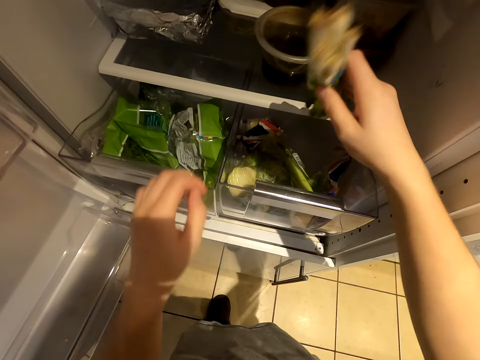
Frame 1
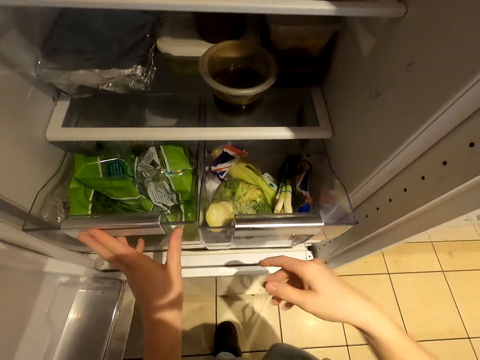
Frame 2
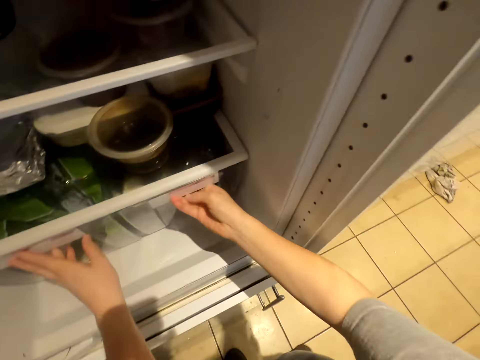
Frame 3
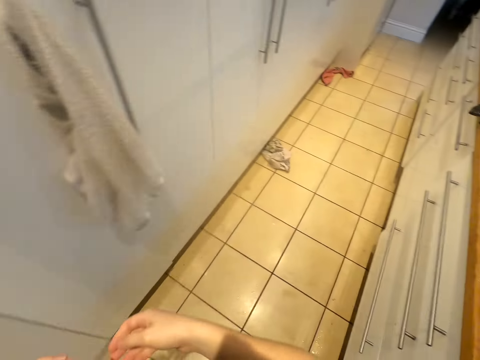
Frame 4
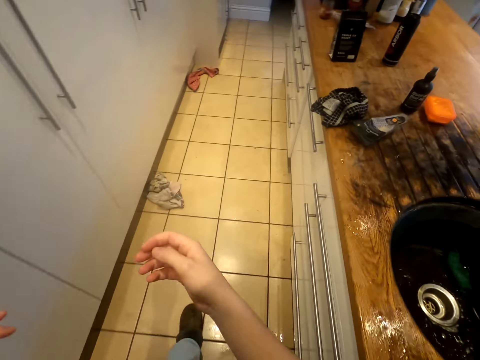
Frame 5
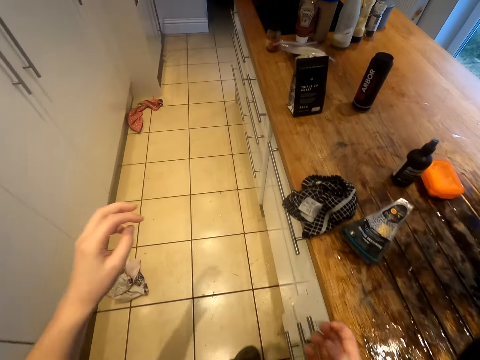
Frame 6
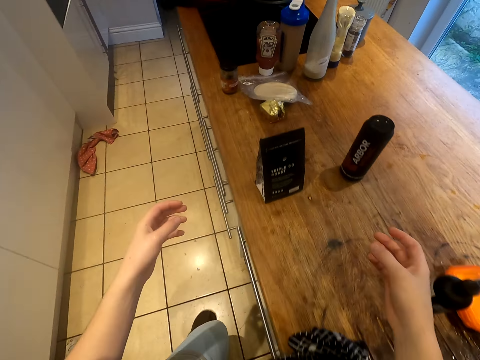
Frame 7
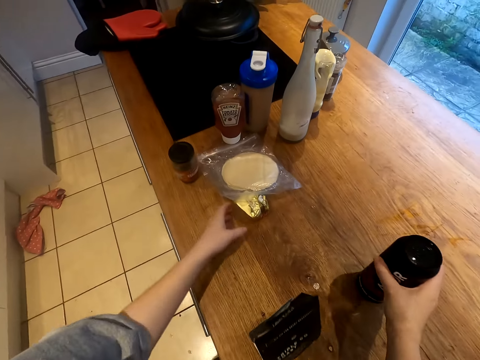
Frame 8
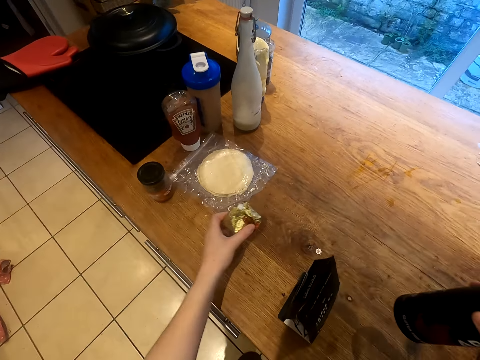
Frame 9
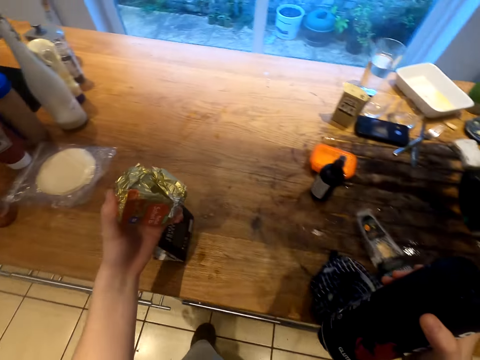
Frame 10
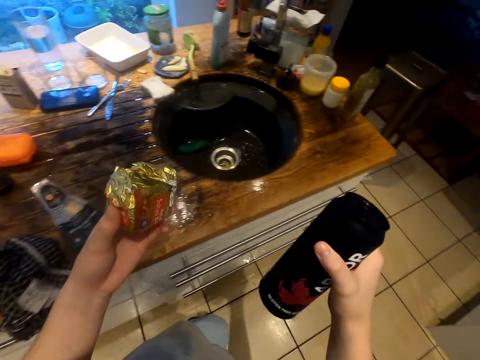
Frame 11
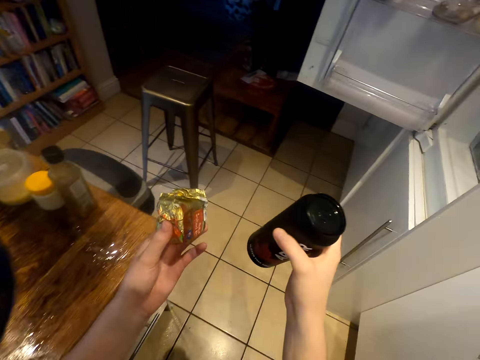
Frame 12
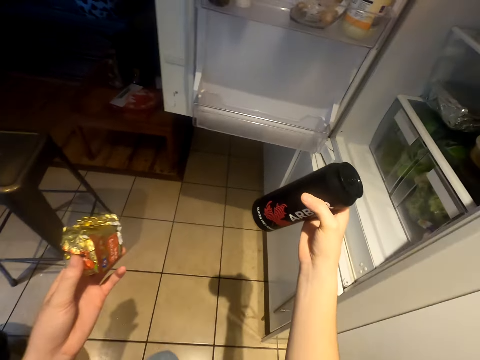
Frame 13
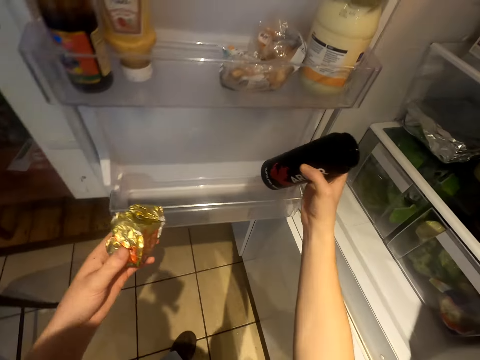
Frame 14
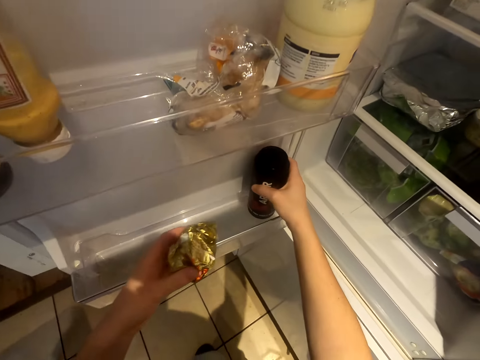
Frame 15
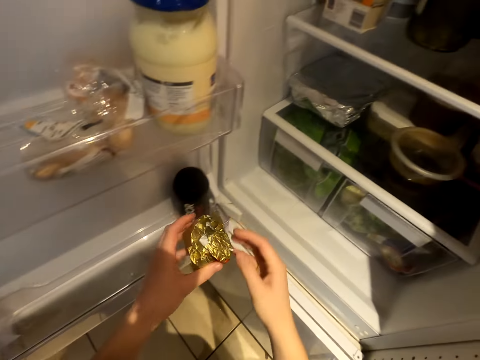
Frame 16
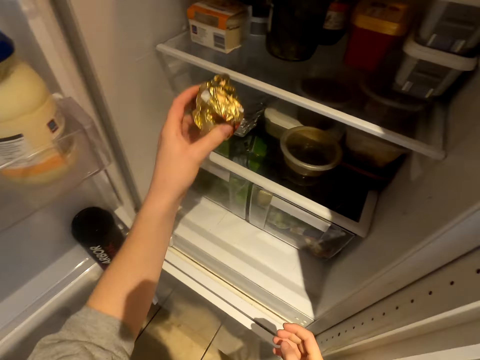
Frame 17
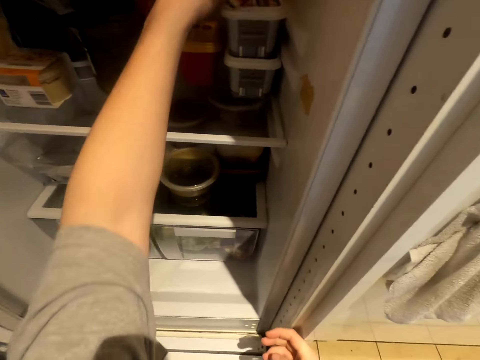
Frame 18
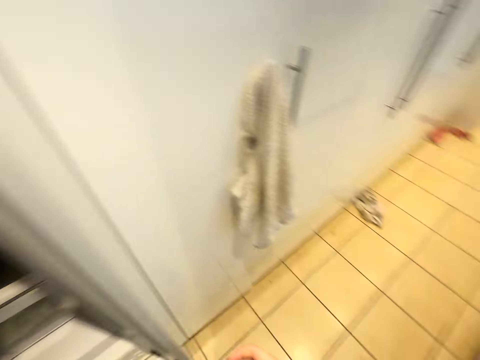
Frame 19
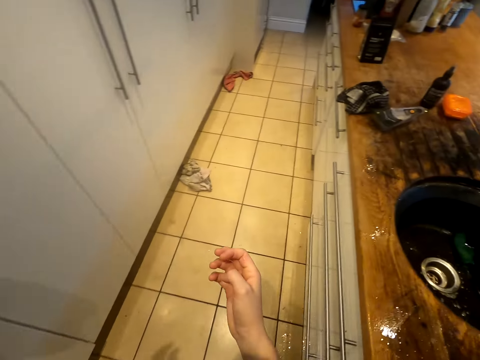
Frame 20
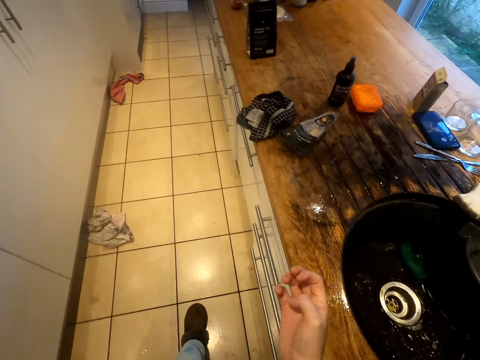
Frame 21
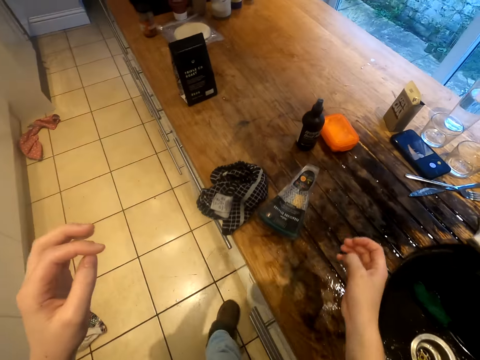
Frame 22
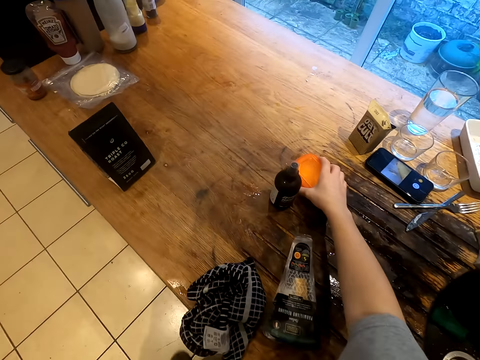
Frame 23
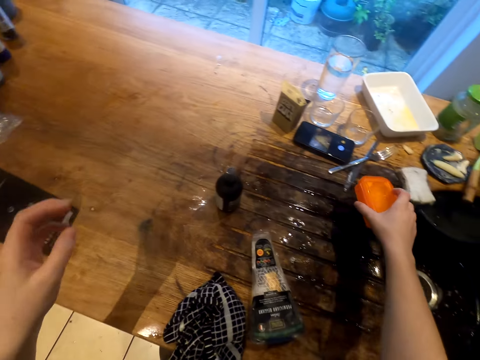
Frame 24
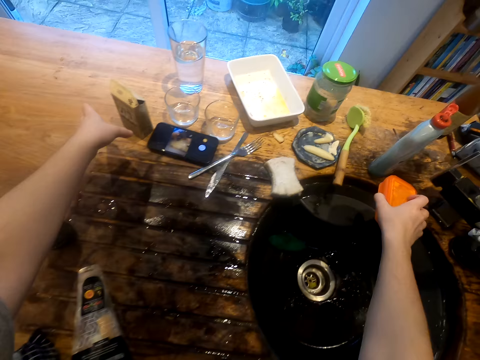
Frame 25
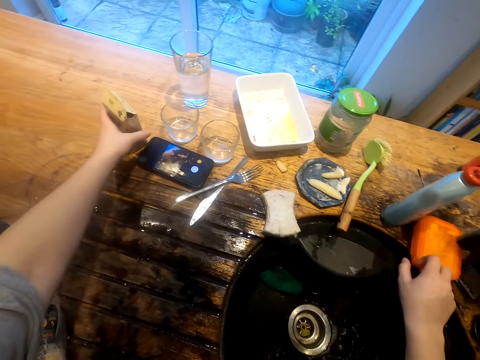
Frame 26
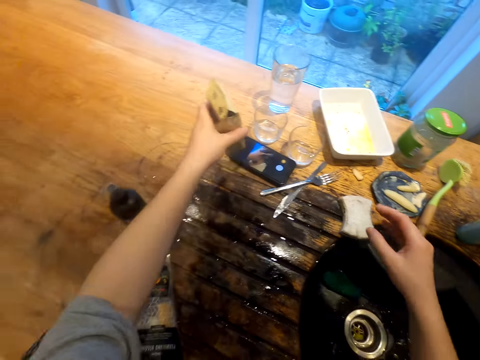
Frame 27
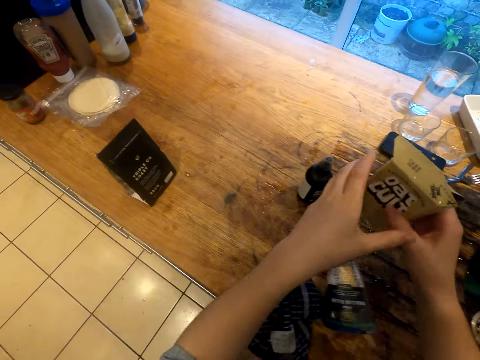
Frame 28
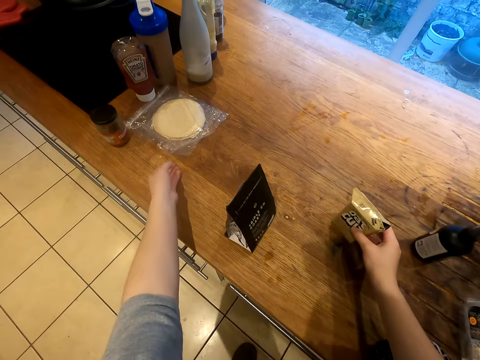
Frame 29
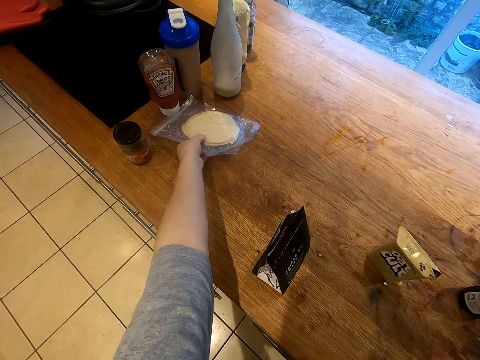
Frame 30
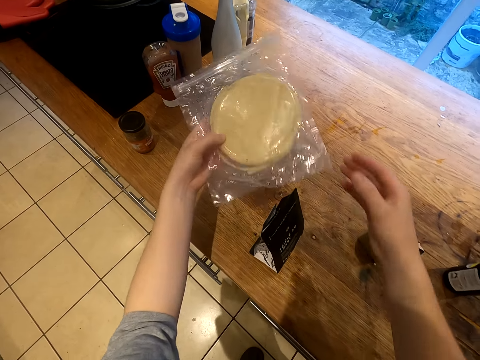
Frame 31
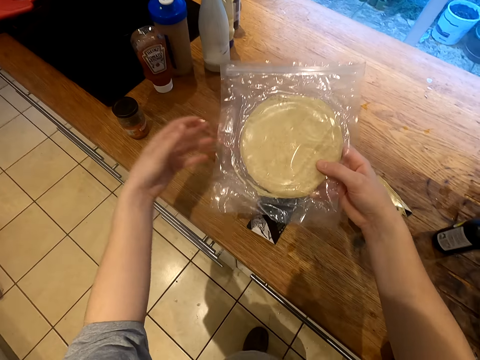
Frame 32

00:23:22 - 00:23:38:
The camera wearer walks across the kitchen. They pick up a golden wrapped packet and pick up a bottle of arbor. They walk across the kitchen. They put the bottle of arbor in the guard rail. They put the golden wrapped packet in the fridge. They walk across the kitchen. They pick up a soap dish and put the soap dish on the table. They pick up a box of oat cult from the kitchen counter. They put the box of oat cult on the table. They pick up baked flour.

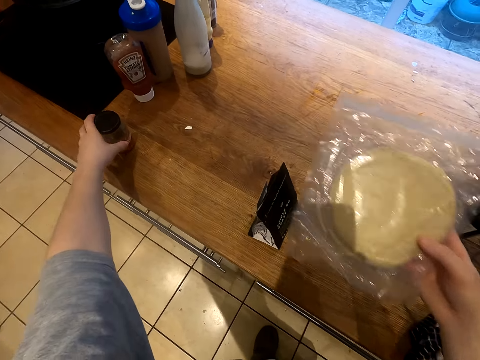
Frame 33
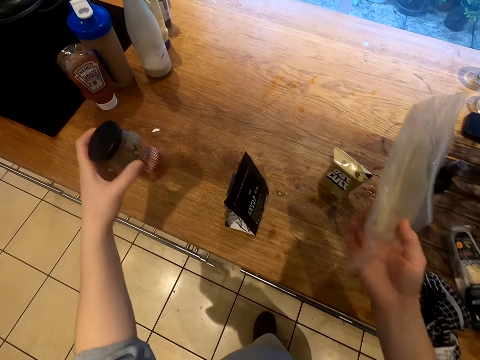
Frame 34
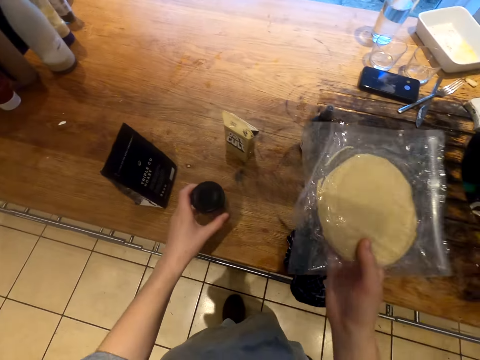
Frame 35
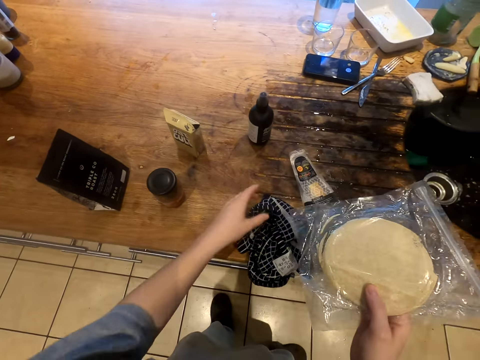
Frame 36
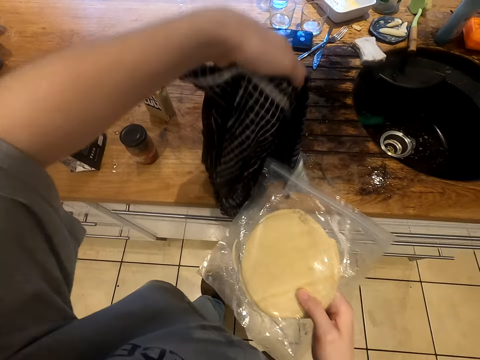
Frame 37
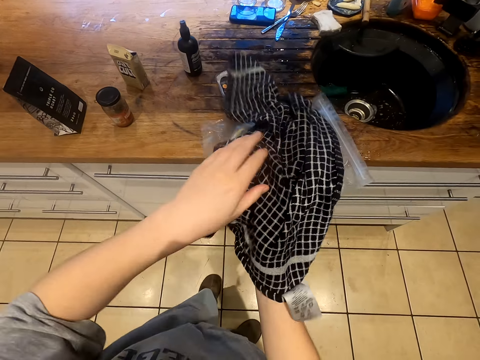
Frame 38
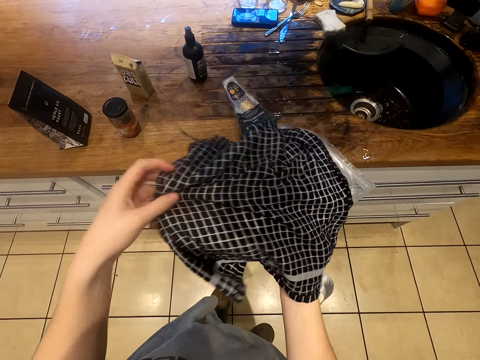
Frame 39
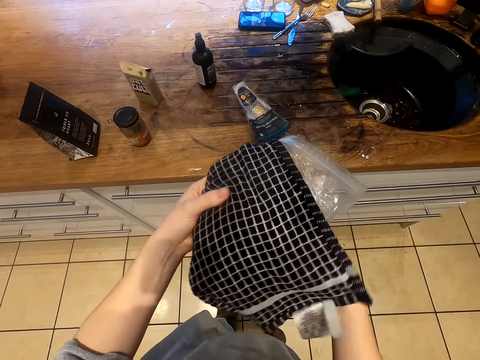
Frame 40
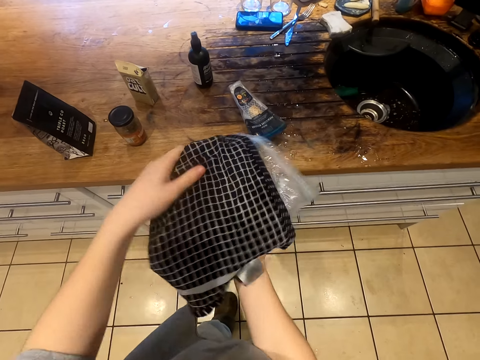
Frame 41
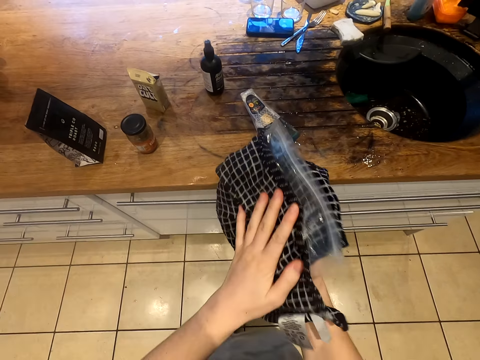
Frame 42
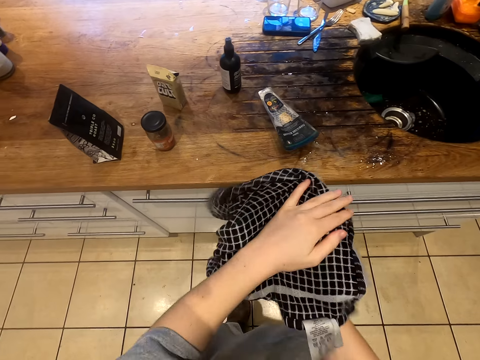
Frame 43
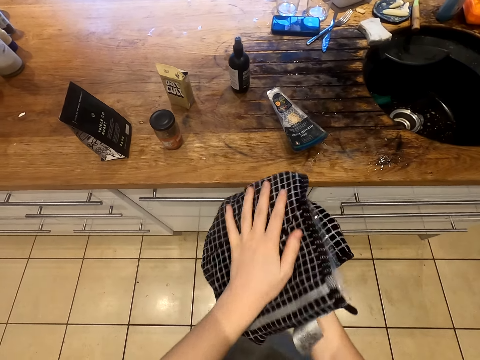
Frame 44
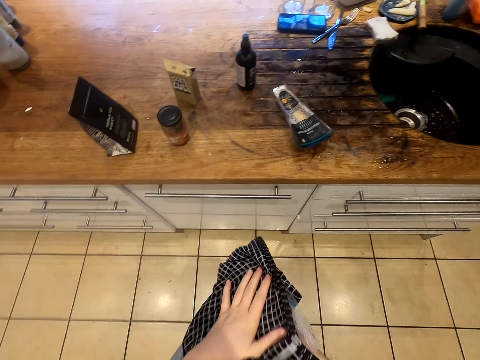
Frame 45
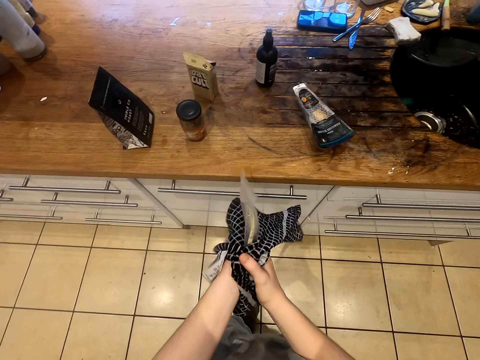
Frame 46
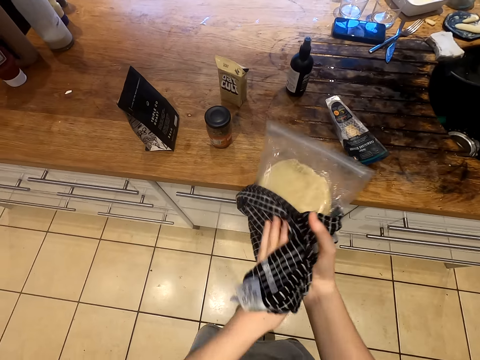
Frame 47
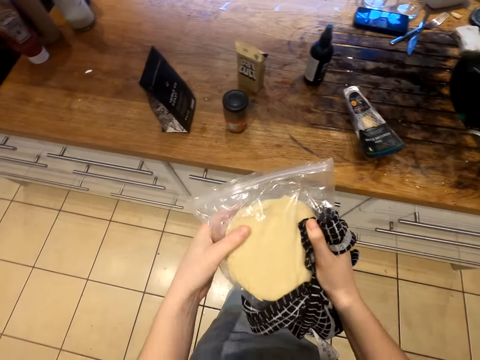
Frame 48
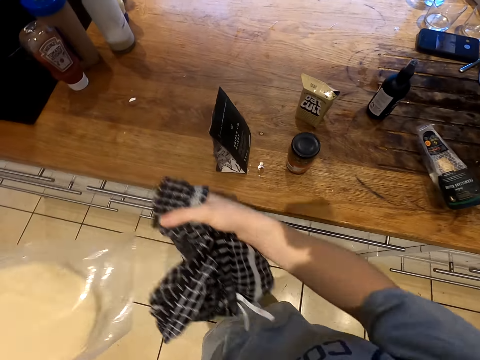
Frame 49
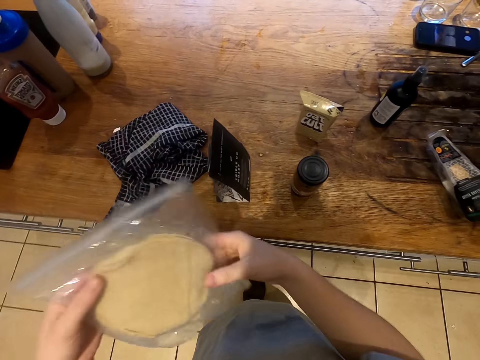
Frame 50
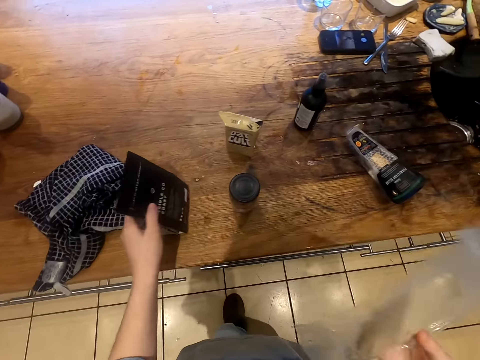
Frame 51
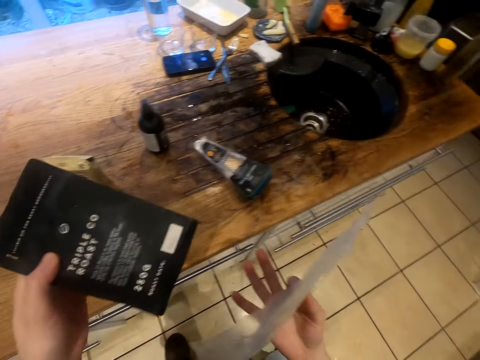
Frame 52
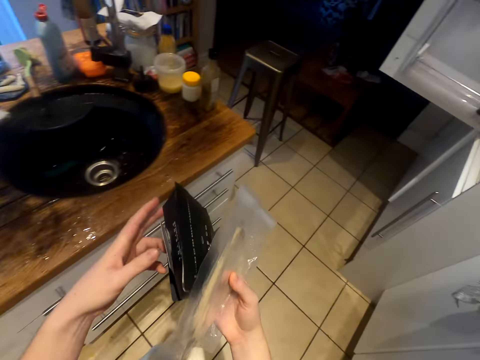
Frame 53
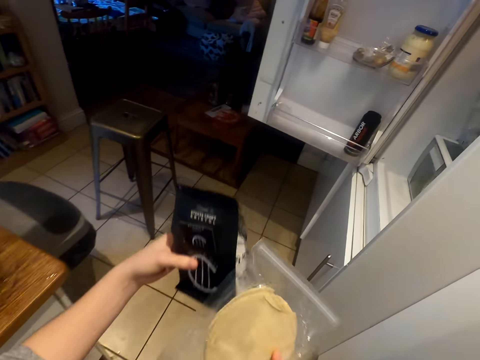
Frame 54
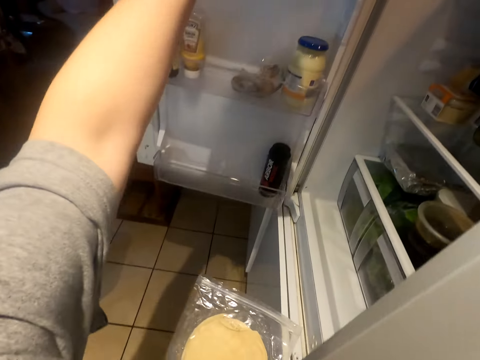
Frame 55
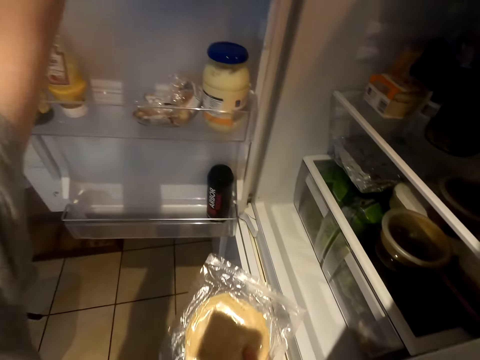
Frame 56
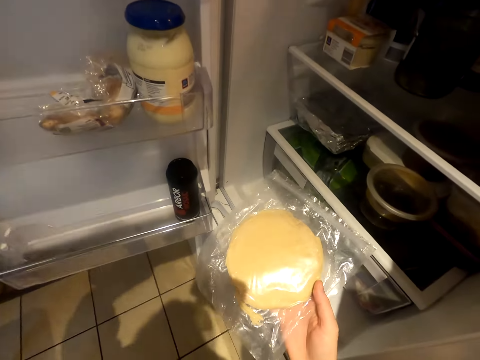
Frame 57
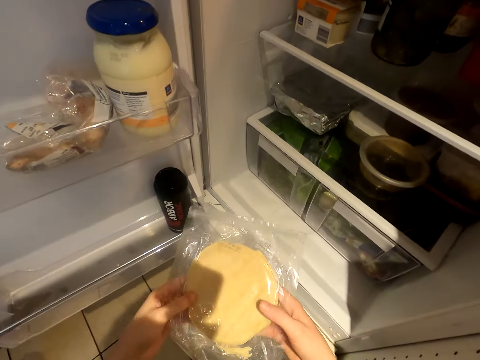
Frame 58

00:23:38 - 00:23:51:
The camera wearer picks up a tin of something. They put the tin on the table. They pick up a towel. They wipe the packet with the kitchen towel. They put the kitchen towel on the kitchen counter. They pick up a box of triple roast. They walk across the kitchen. They put the box of triple roast in the fridge.
